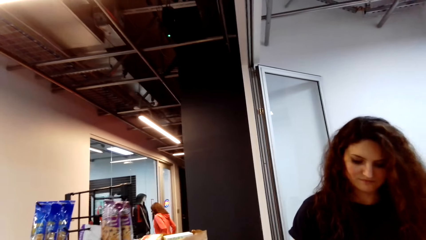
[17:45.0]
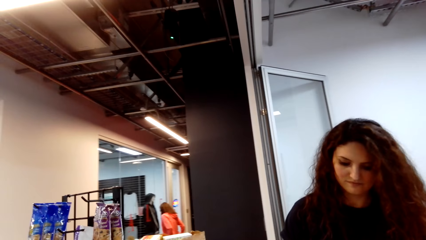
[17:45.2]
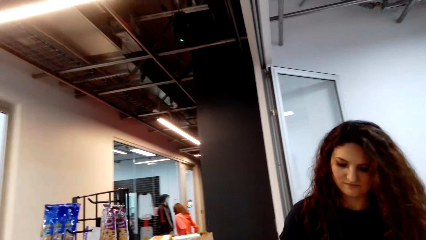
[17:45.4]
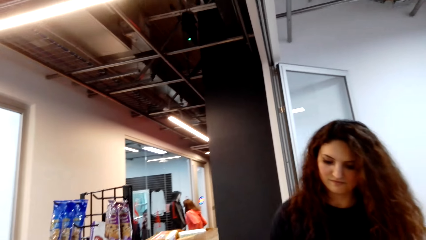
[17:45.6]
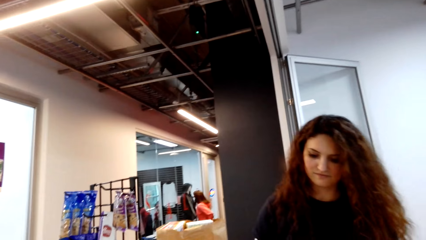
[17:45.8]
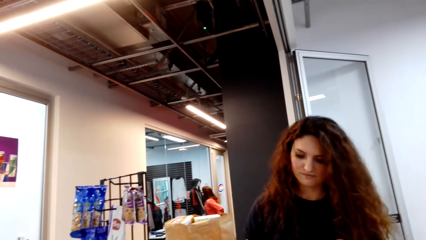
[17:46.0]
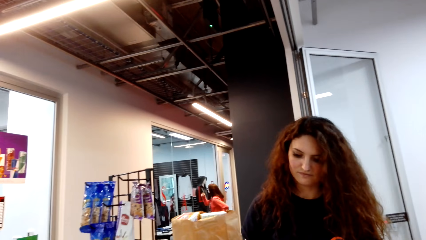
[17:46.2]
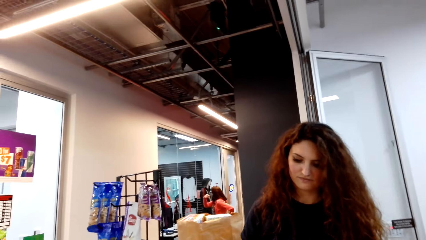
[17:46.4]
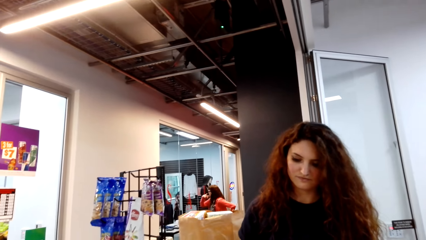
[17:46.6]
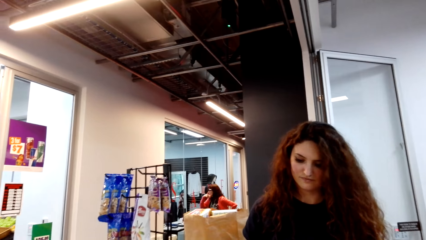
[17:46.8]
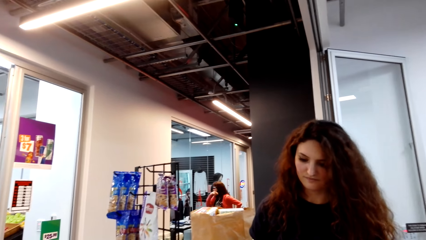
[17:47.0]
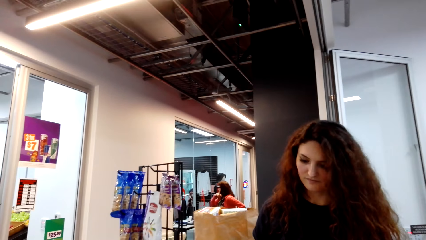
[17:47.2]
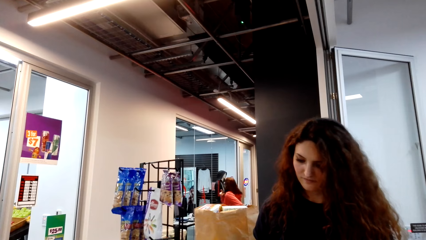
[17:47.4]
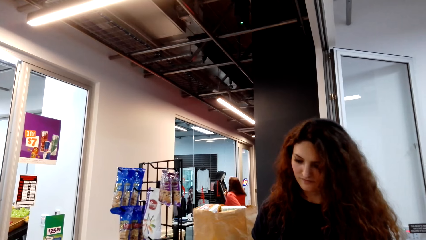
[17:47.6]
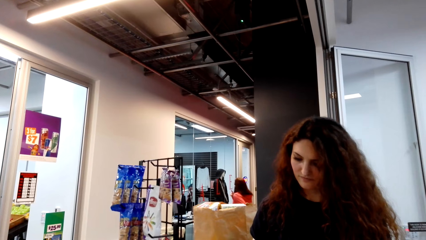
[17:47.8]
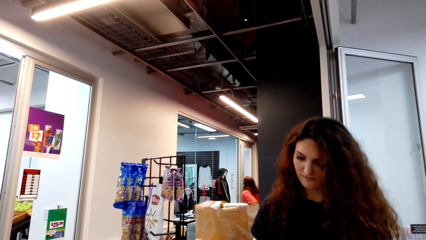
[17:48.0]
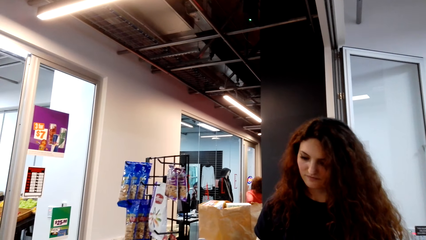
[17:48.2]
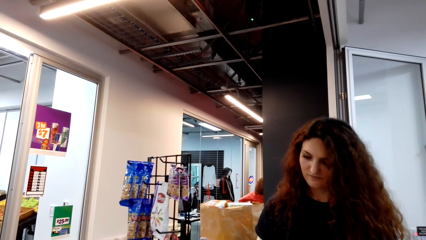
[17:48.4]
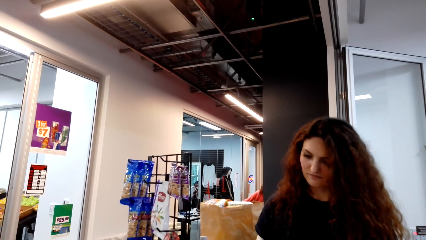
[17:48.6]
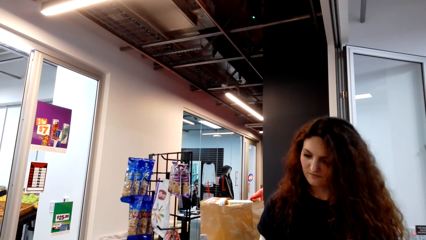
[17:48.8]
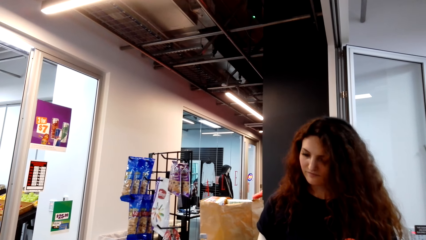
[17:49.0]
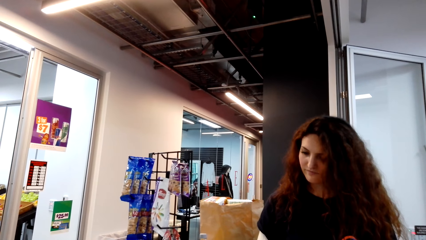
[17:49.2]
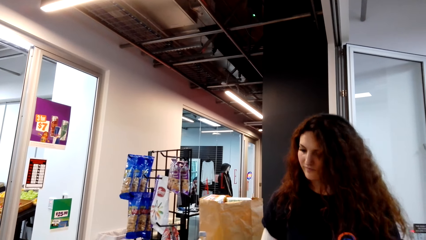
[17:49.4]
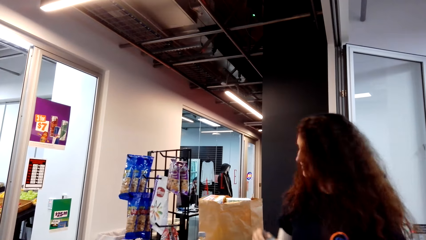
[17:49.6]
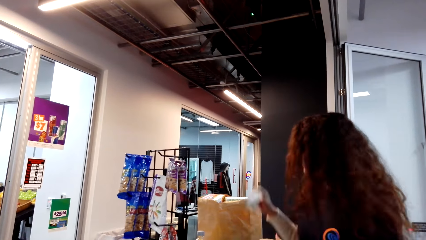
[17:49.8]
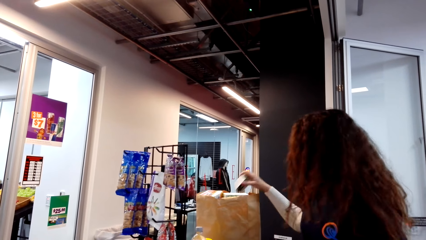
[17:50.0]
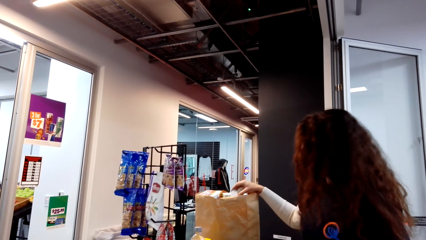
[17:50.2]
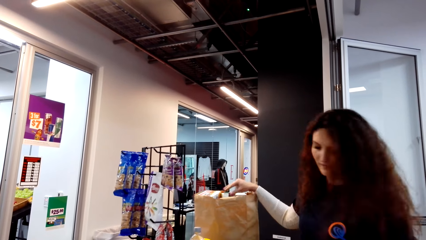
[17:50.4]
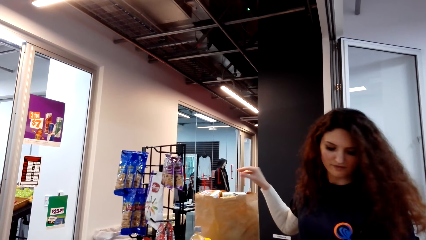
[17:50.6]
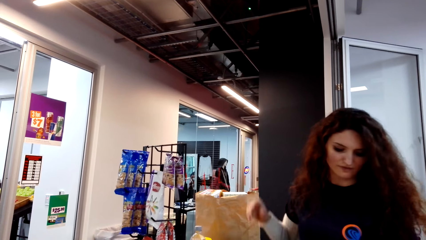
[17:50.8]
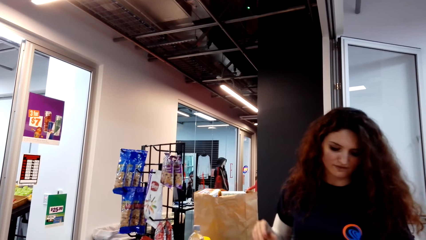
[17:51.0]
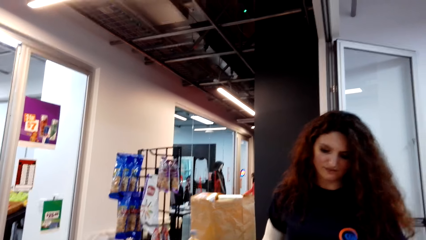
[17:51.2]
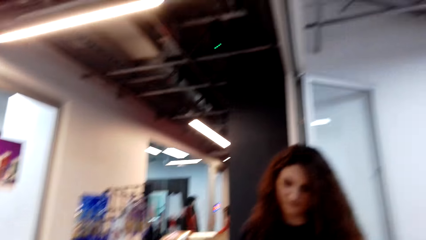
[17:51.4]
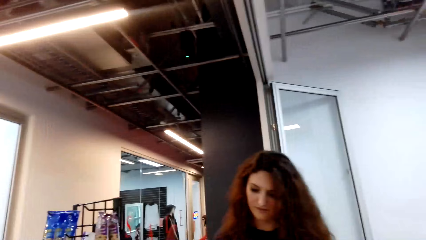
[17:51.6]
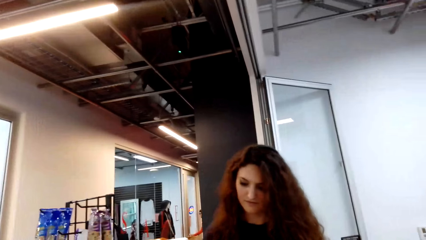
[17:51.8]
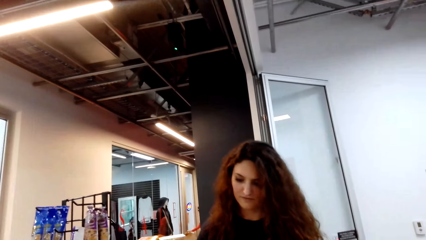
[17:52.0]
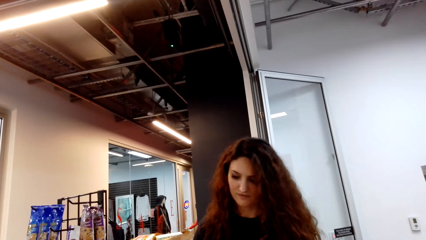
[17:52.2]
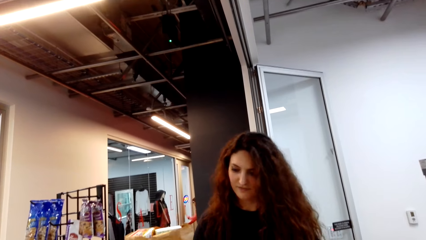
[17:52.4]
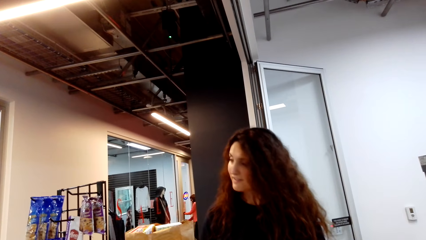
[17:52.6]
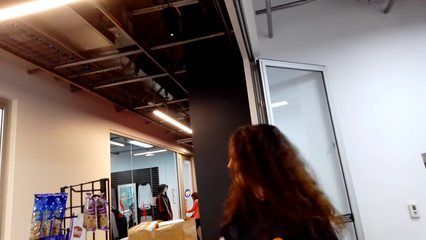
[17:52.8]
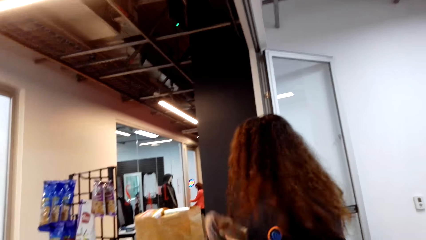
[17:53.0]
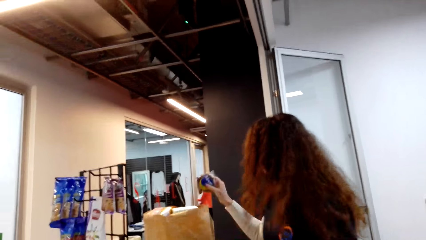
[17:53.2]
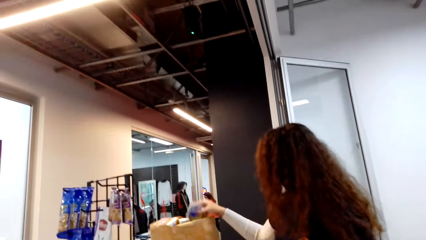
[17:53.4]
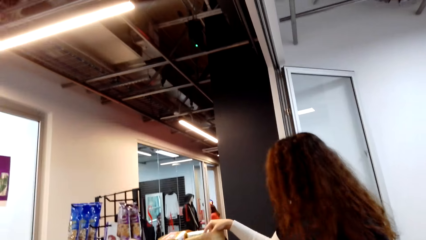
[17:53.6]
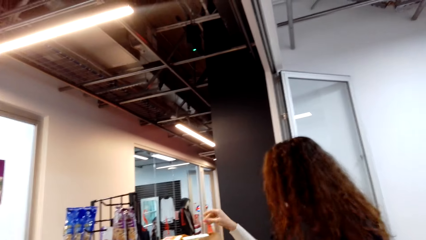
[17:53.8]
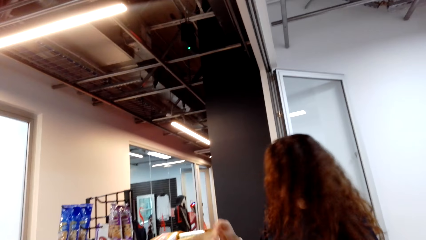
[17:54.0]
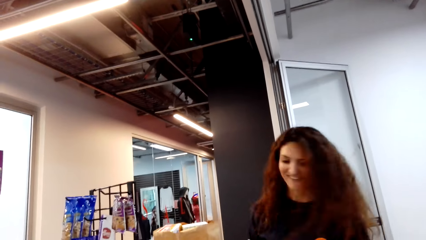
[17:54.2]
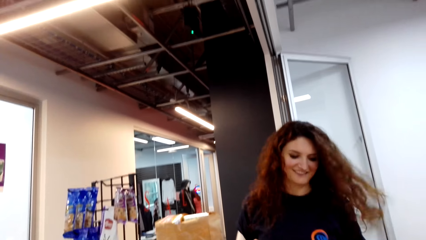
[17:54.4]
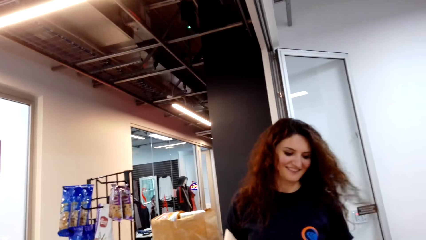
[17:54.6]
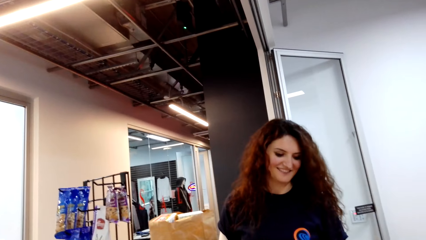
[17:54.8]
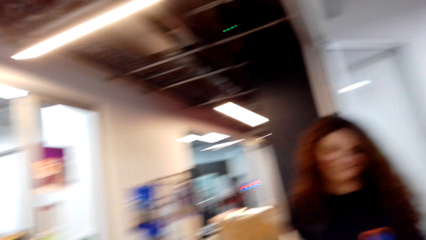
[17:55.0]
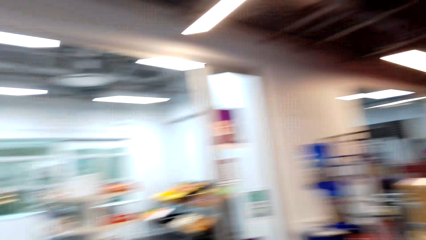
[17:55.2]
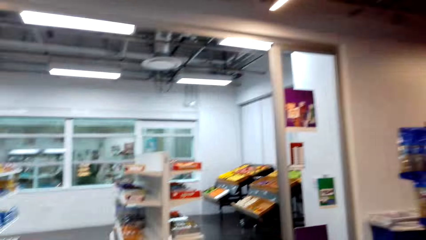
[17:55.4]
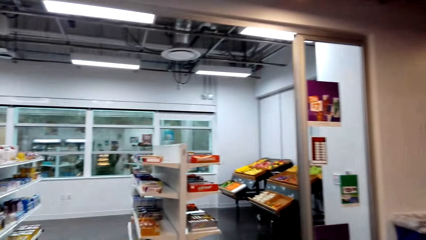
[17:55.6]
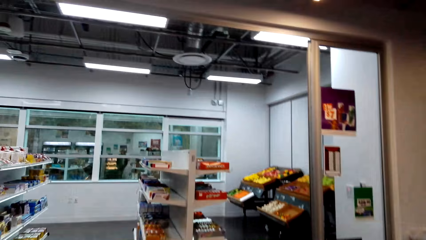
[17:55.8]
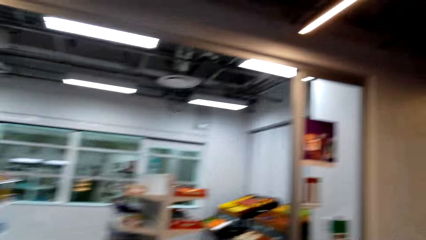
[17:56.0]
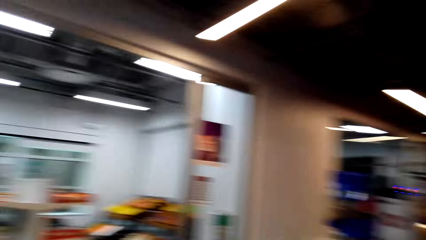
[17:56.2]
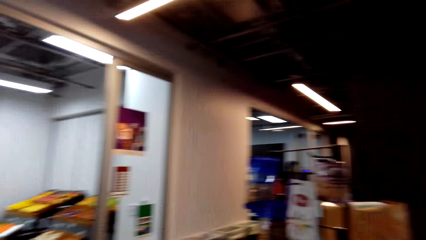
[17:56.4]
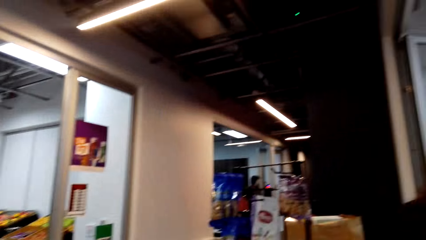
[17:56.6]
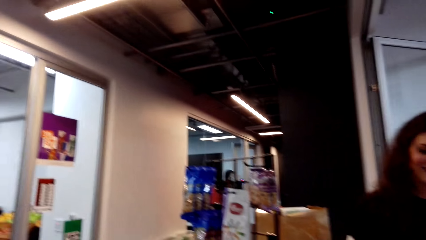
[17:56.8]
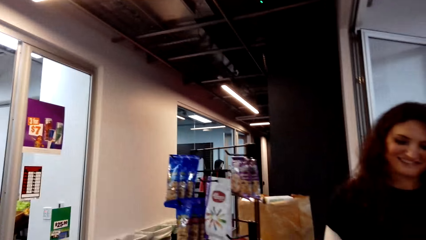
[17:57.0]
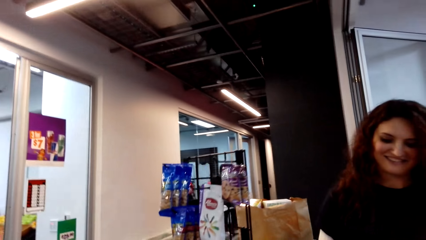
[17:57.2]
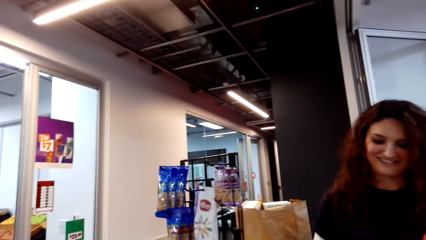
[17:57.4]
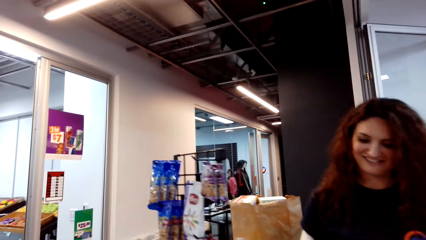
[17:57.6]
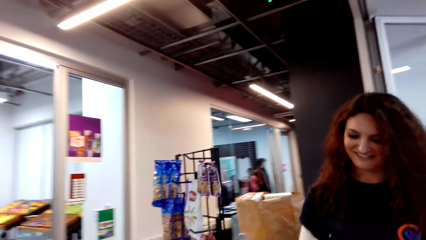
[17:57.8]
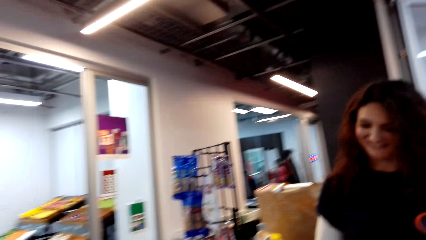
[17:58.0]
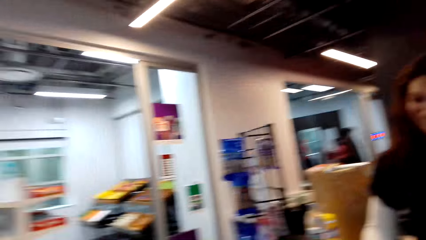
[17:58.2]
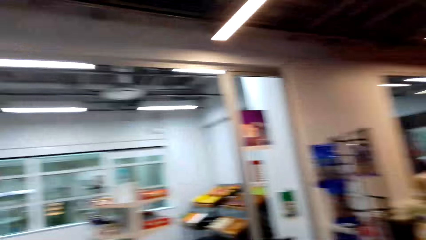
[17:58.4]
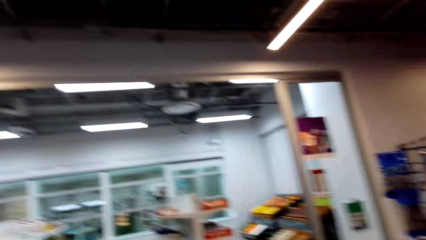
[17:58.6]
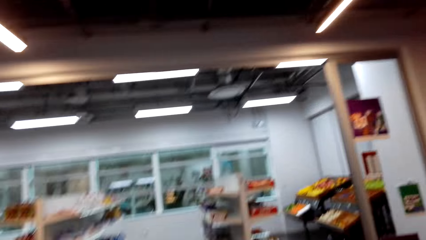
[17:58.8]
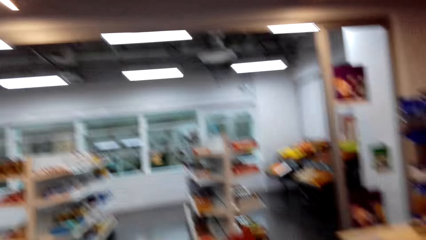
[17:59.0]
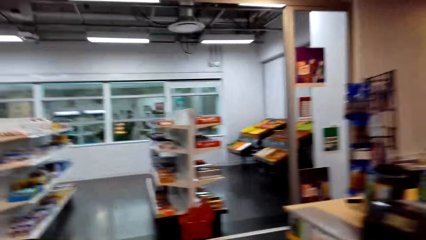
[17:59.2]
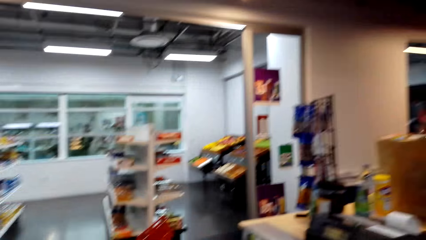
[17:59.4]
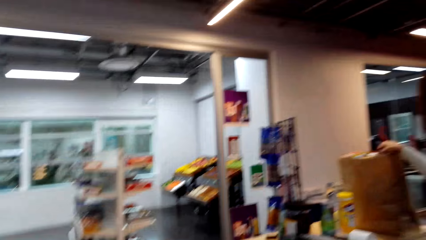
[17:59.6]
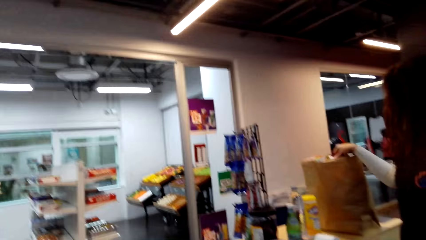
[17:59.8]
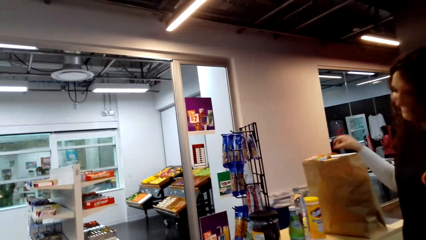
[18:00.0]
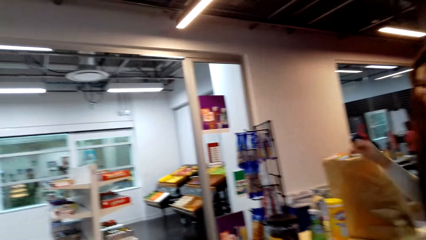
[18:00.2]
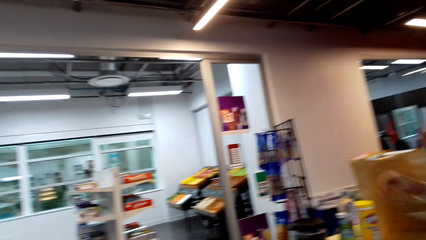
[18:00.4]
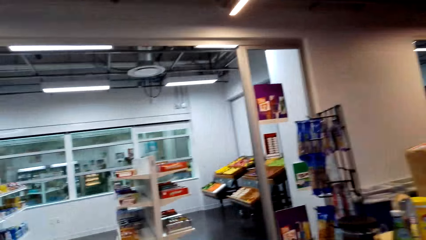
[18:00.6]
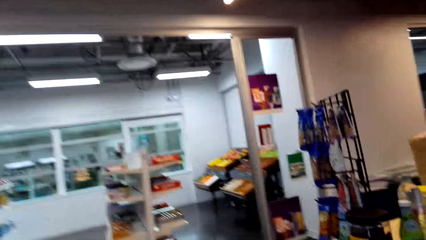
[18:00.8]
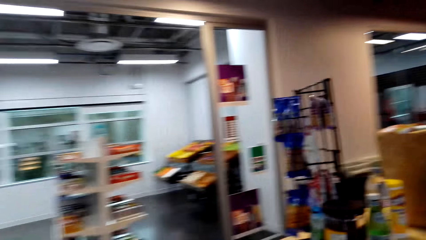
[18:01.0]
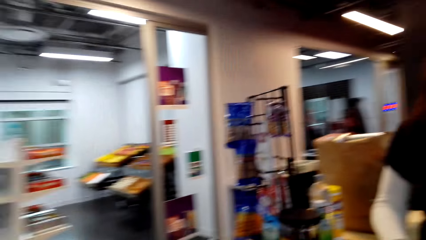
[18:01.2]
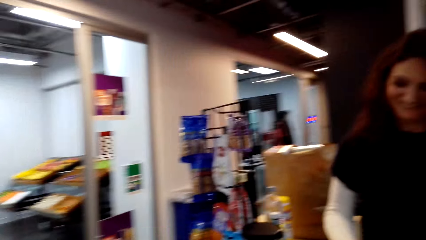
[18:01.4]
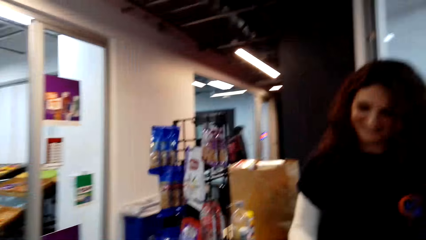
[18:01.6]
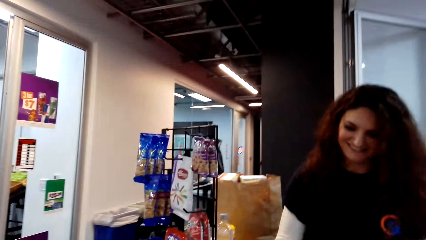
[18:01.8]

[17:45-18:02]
A cashier scans packets of biscuits. The cashier puts something in the shopping bag. The cashier scans something. The cashier puts something in the shopping bag again. The camera wearer looks around the supermarket. The cashier stands at the counter. A lady walks around the supermarket. The cashier puts something in the shopping bag.
